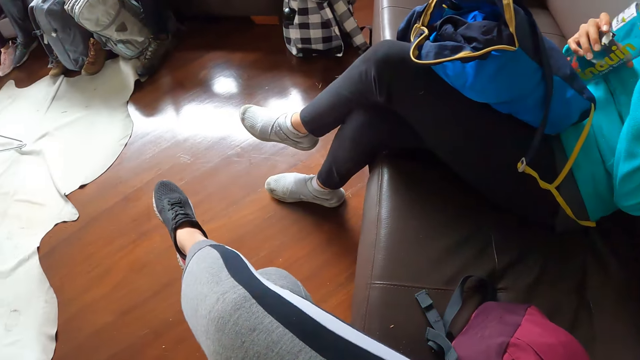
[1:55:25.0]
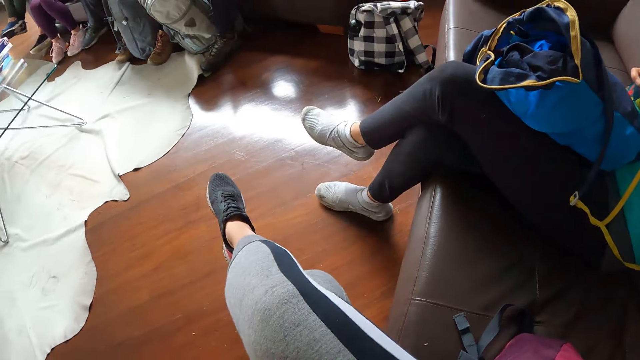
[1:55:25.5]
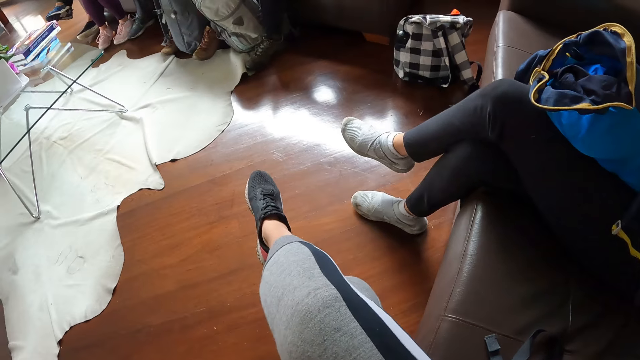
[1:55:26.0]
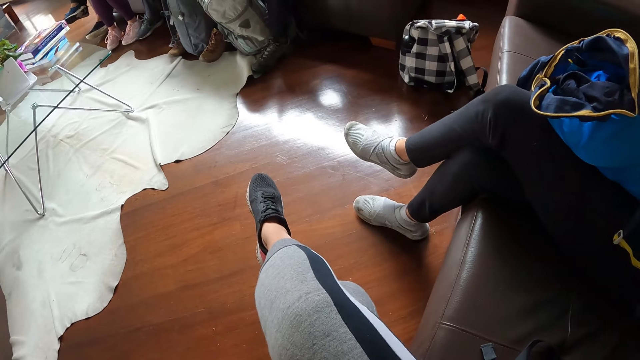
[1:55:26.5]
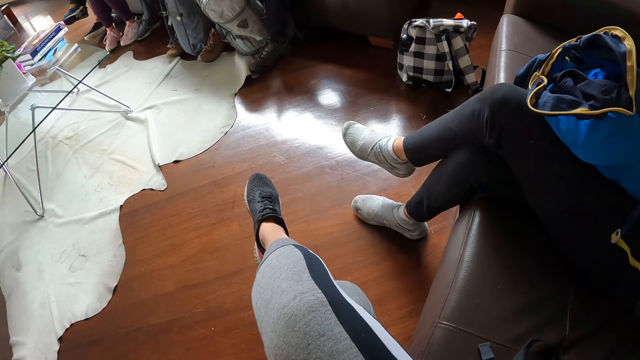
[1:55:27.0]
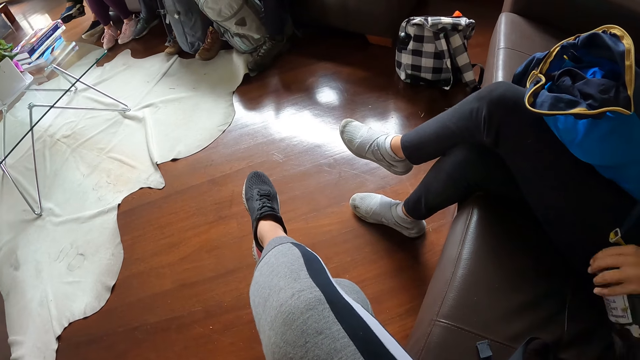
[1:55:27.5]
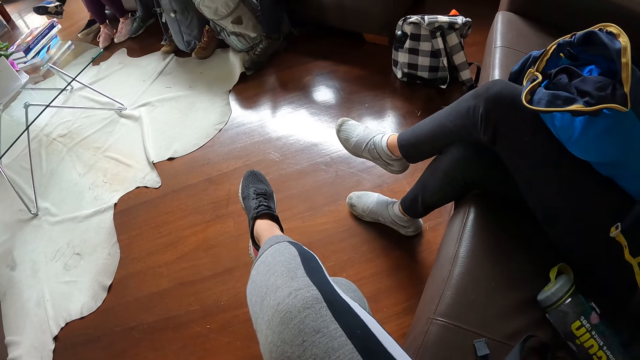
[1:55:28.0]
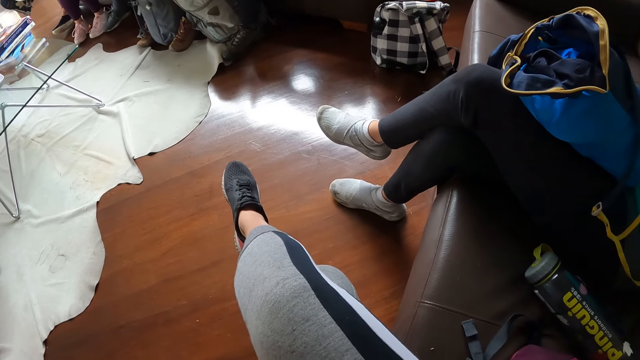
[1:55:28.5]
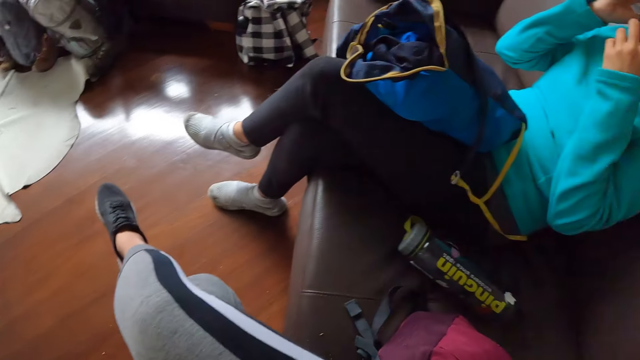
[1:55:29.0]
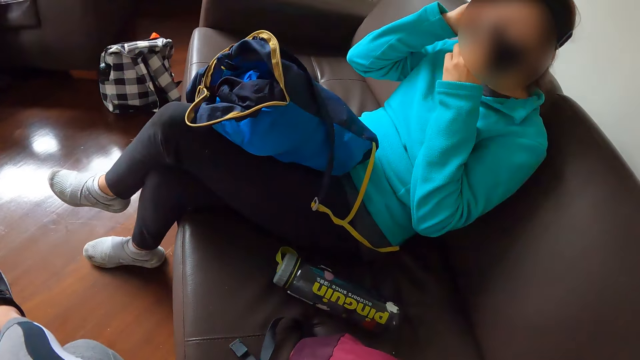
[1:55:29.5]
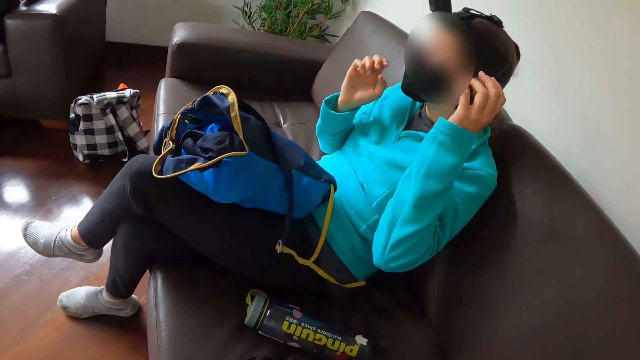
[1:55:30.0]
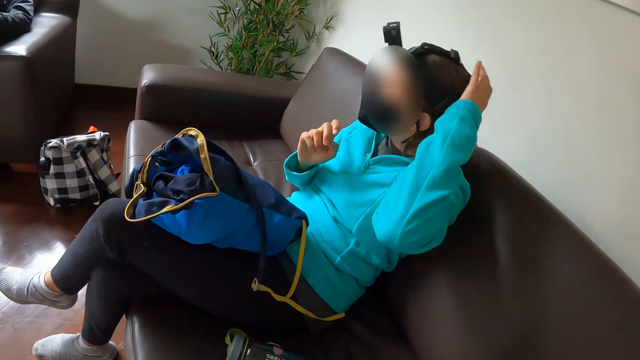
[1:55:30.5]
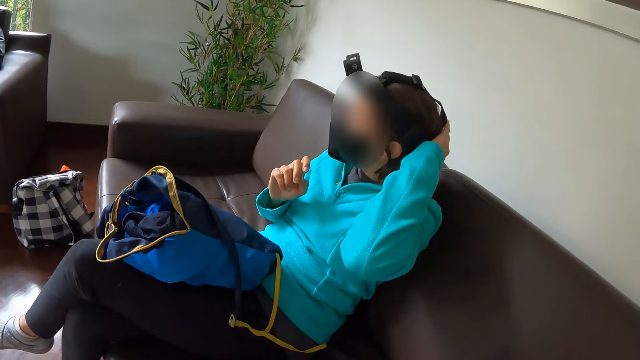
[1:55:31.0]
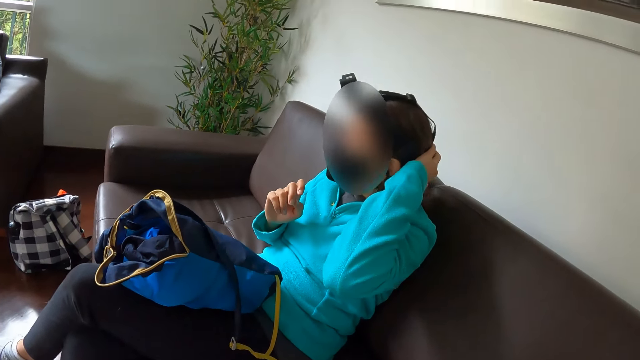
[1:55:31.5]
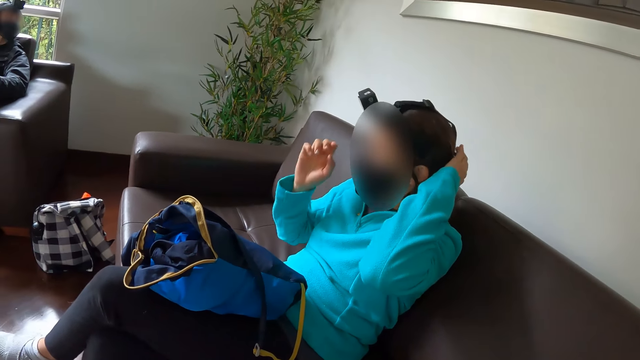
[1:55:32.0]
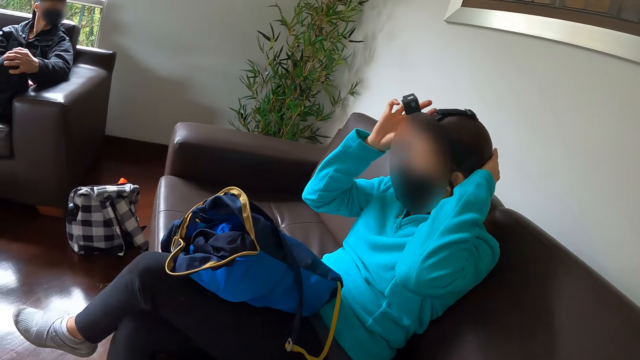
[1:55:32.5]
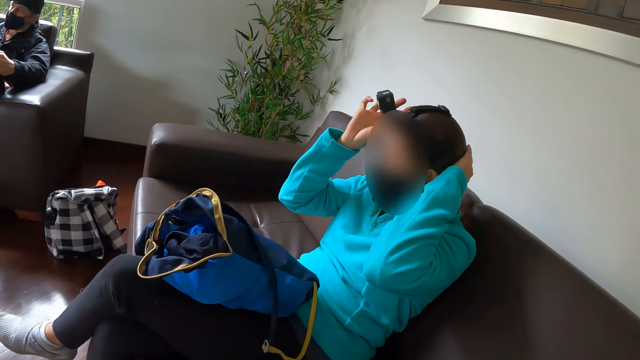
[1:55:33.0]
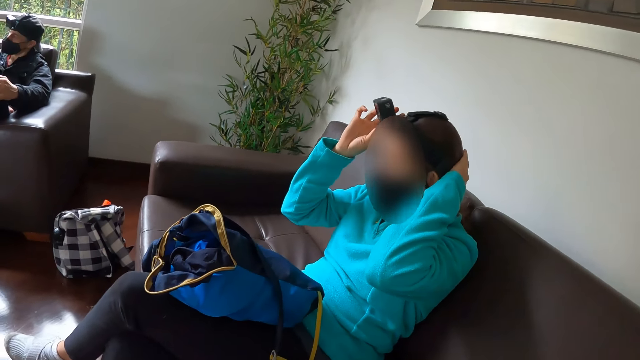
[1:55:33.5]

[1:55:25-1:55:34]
The woman drops the water bottle on the sofa with her left hand. The woman adjusts a facemask on her face with her hands. The woman touches her head. The woman adjusts the camera on her head with her hands.

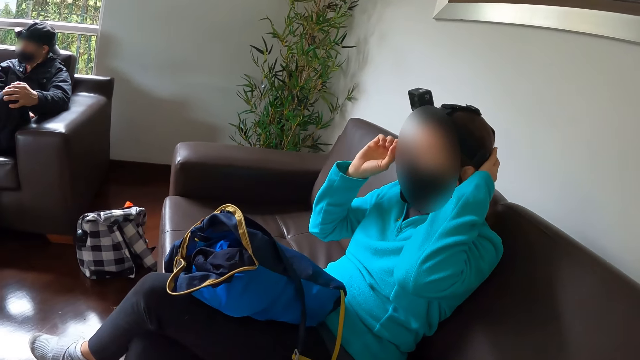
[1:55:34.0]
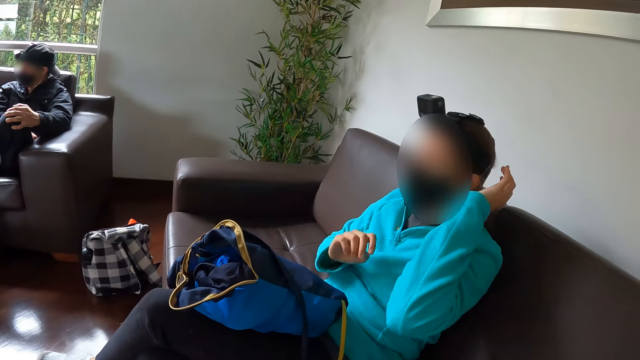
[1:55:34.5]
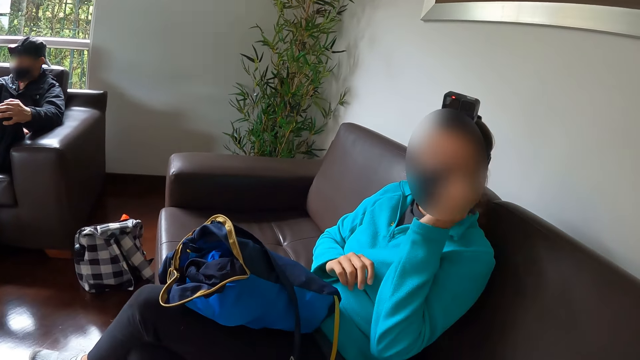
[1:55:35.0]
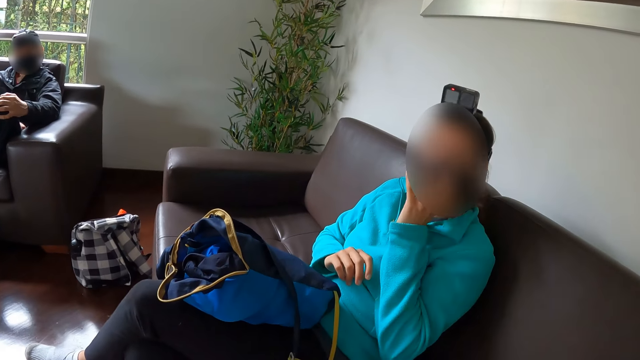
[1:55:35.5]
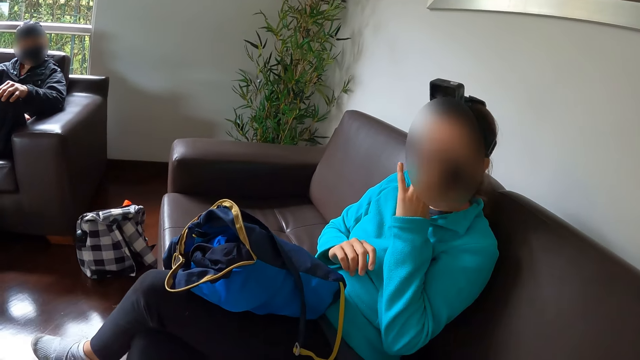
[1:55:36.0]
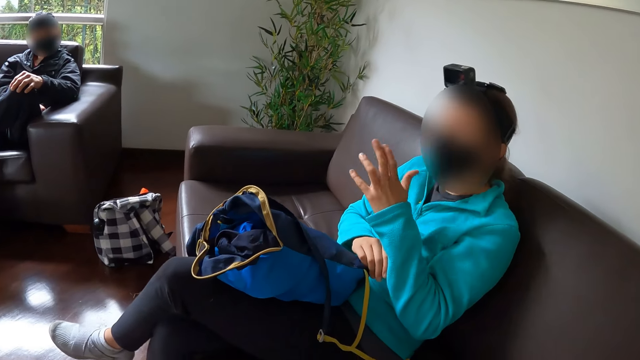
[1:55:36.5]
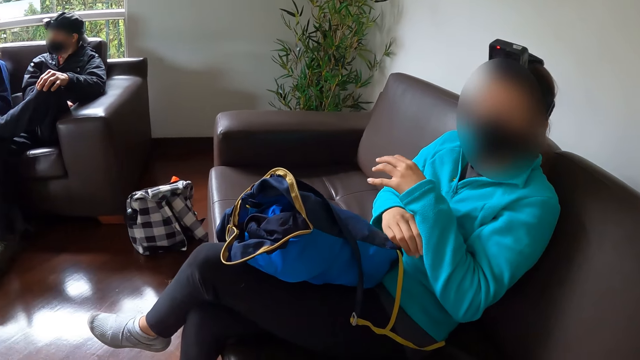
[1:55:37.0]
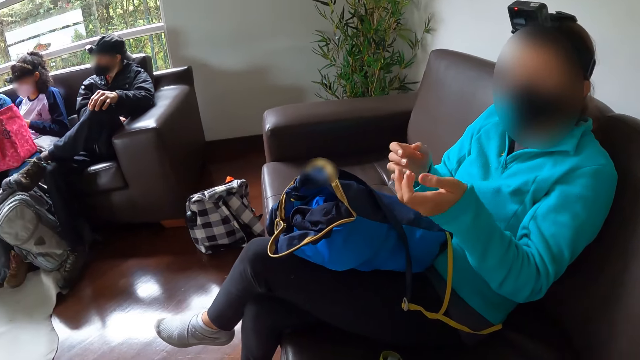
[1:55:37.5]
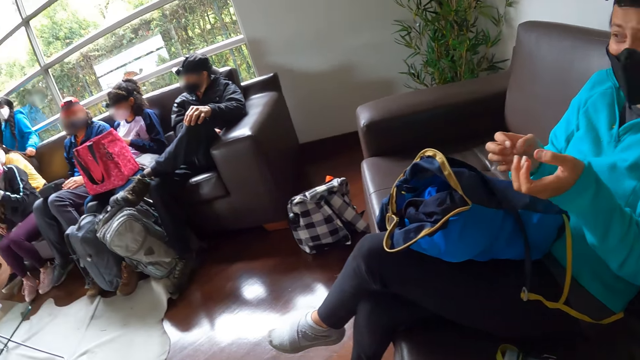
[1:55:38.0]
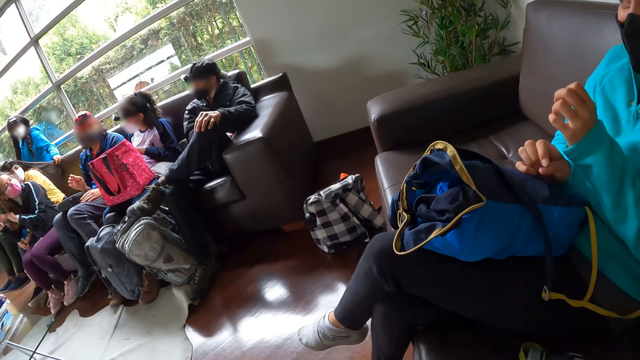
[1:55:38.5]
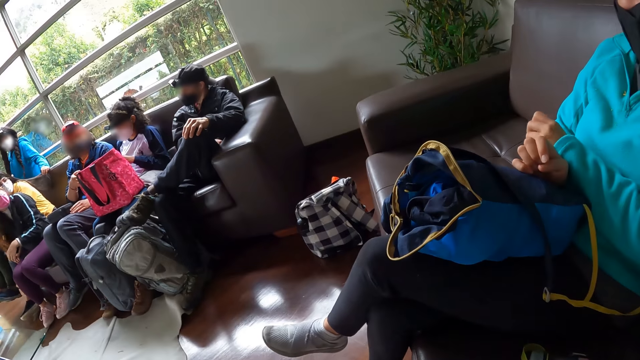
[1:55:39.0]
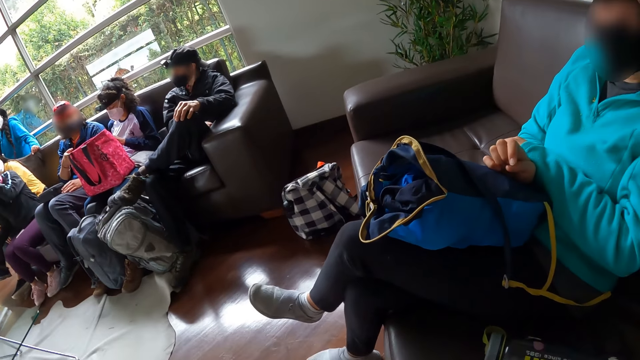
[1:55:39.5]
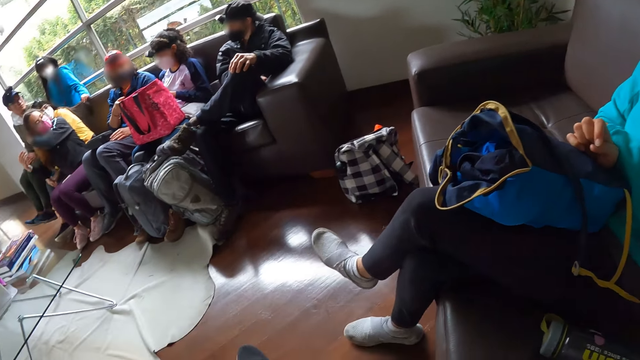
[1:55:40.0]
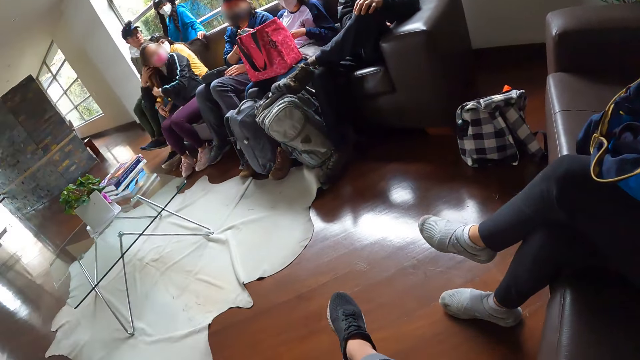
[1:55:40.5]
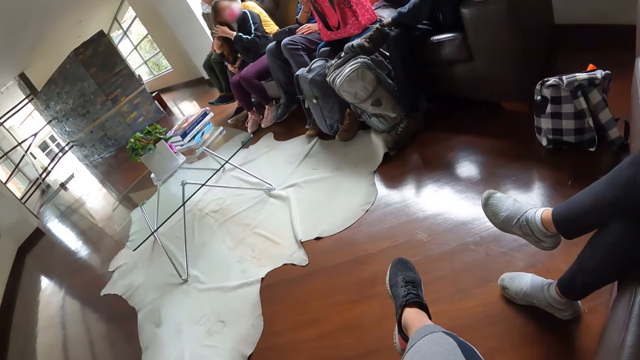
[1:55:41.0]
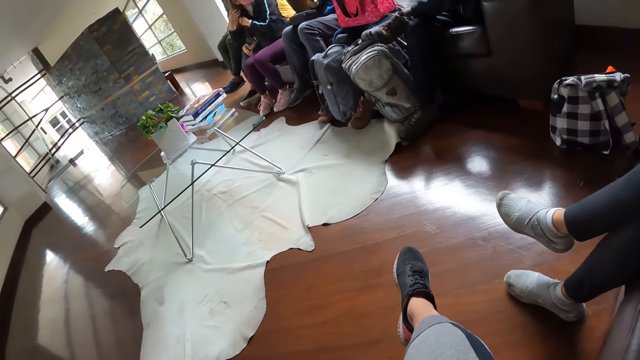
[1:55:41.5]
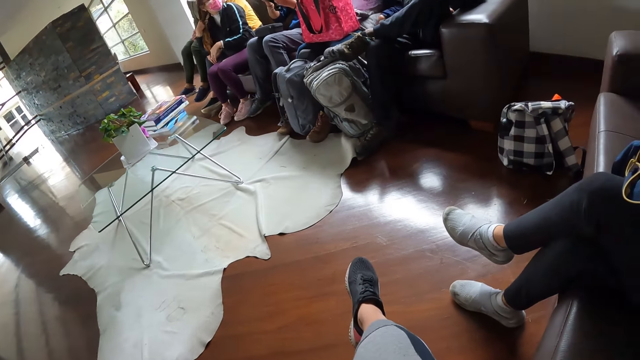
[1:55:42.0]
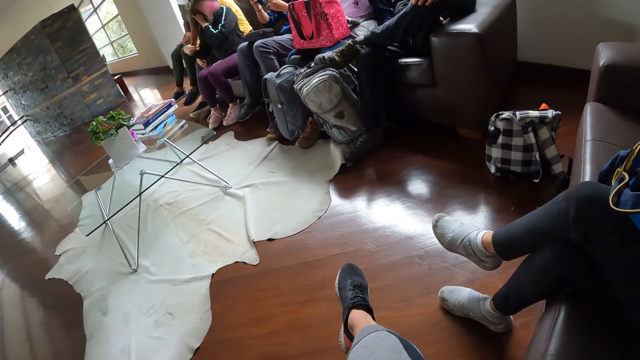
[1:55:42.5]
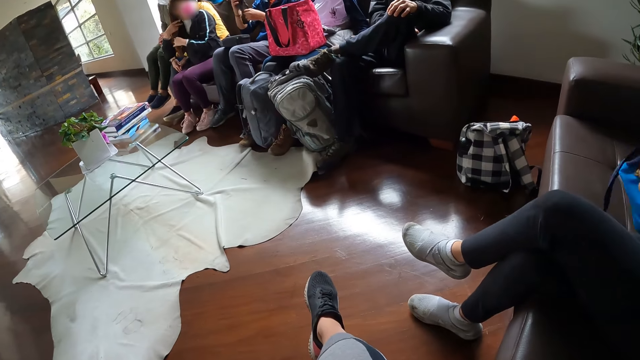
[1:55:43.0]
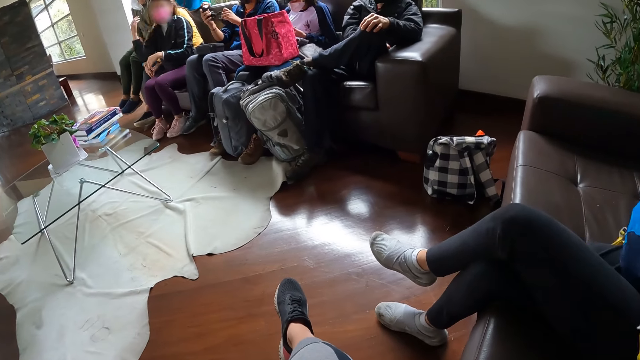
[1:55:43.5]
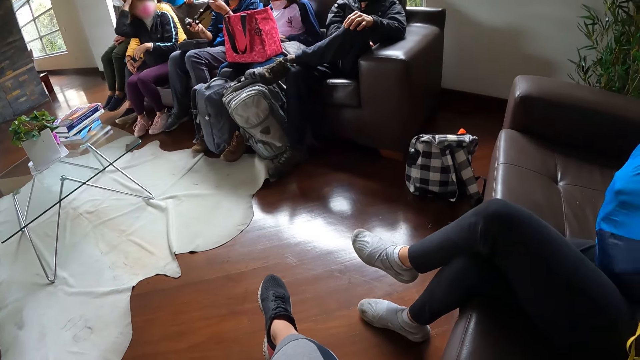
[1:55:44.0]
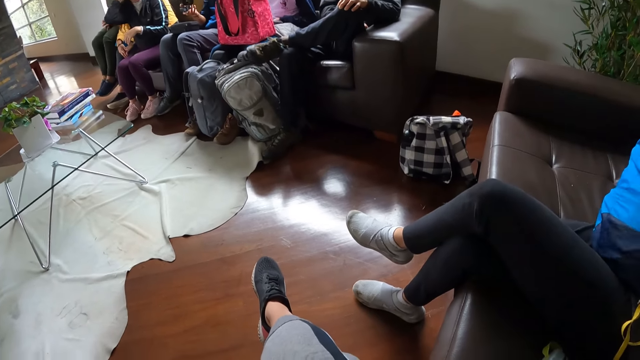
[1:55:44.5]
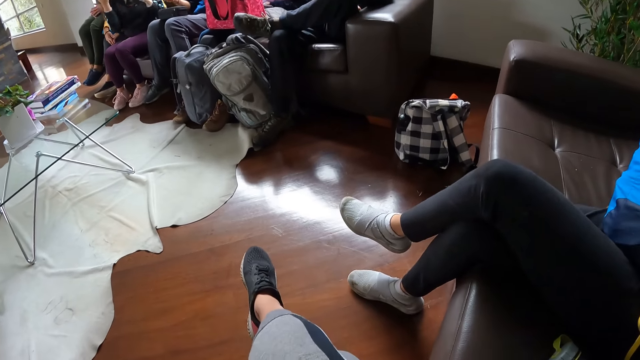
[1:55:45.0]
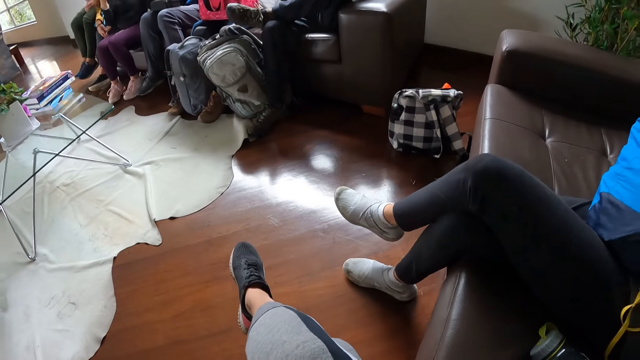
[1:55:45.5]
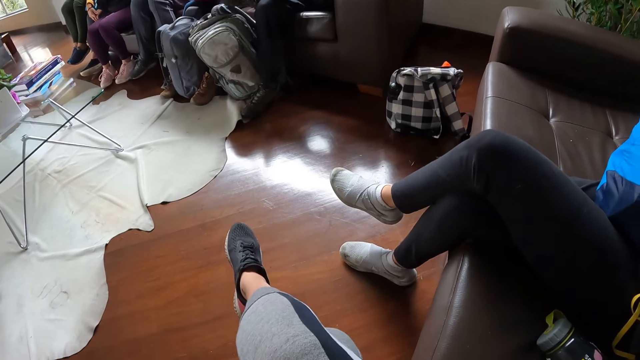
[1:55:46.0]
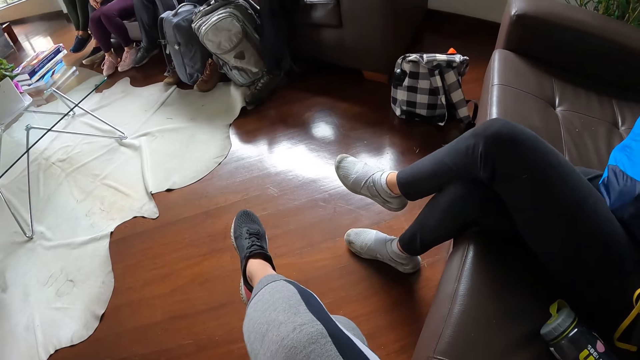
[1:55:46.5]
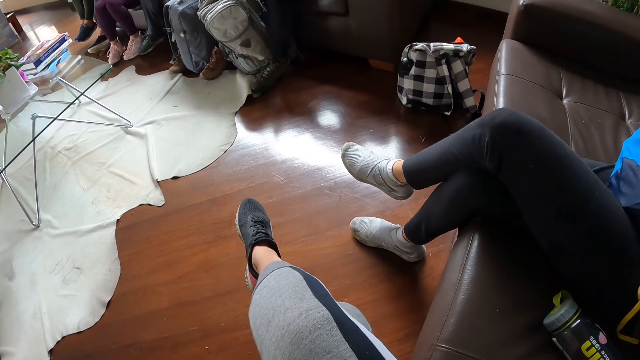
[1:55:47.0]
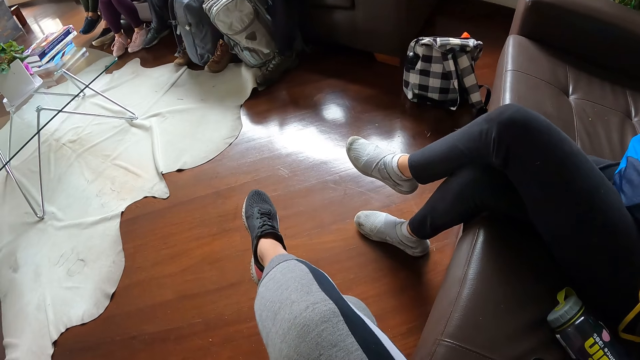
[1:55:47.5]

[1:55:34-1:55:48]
The woman interacts with the camera wearer. A man interacts with the woman. Another woman interacts with a third woman. A fourth woman adjusts her hair with both hands. The third woman hands a camera to the second woman with her right hand. The fourth woman interacts with someone. The second woman collects the camera from the third woman with her left hand. The second woman adjusts the camera in her hands. The first woman picks up a string bag on her lap with both hands. The first woman dips her right hand into the string bag.
